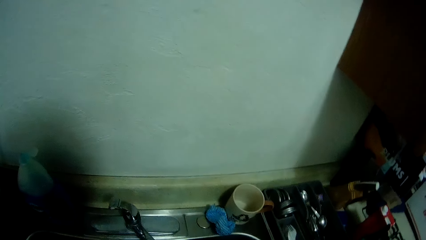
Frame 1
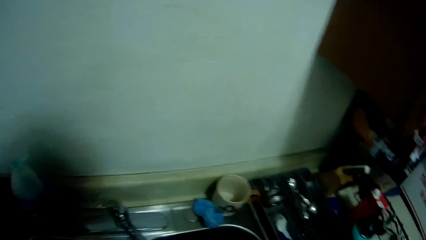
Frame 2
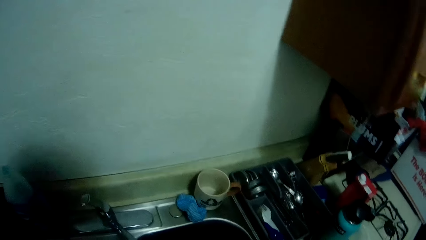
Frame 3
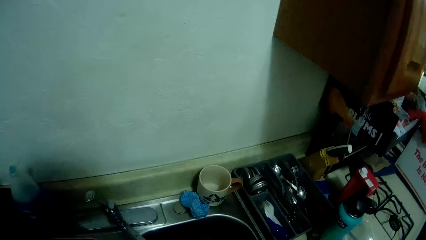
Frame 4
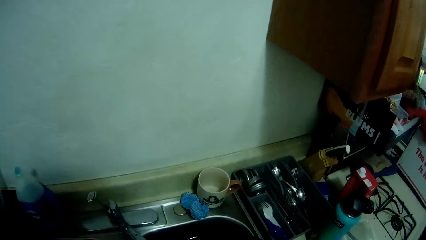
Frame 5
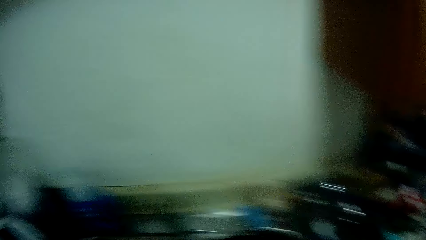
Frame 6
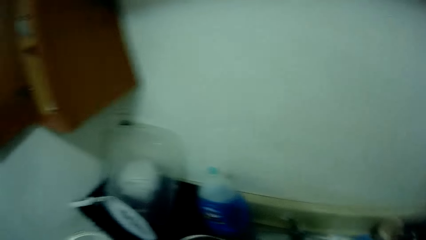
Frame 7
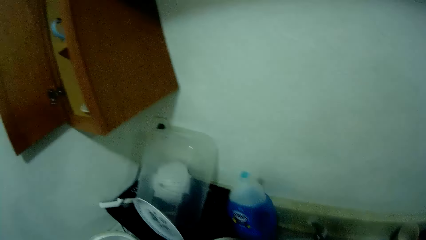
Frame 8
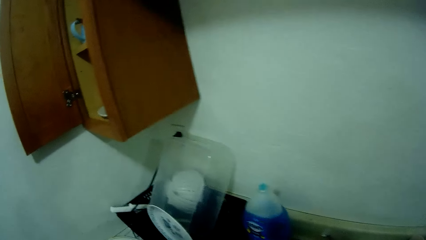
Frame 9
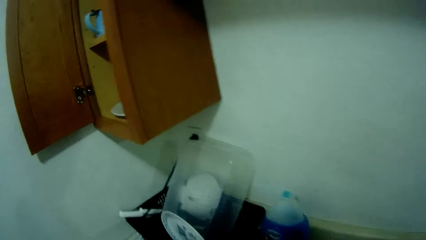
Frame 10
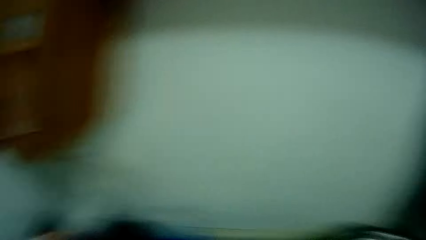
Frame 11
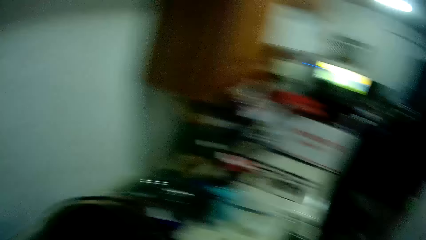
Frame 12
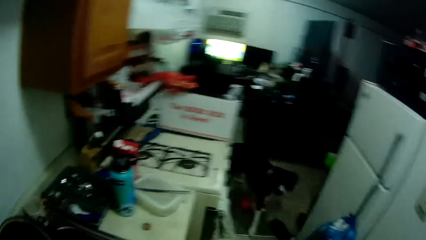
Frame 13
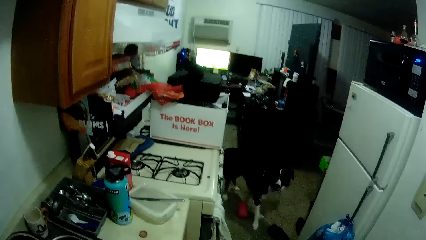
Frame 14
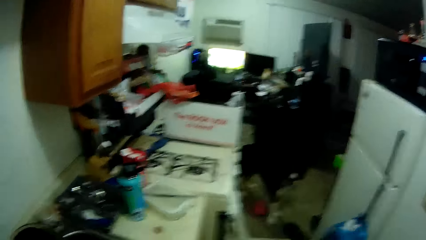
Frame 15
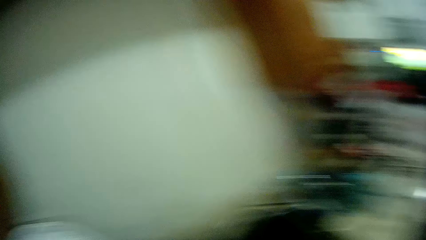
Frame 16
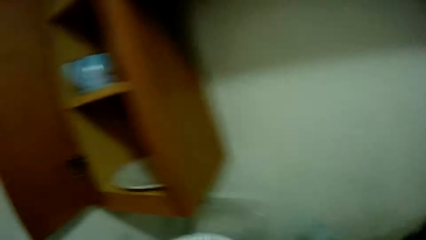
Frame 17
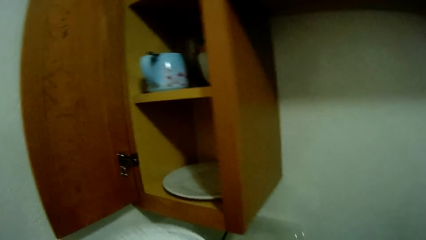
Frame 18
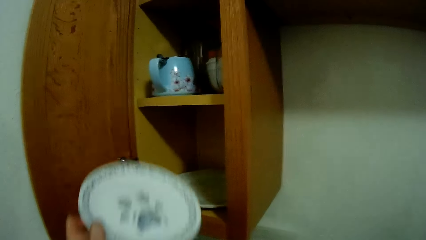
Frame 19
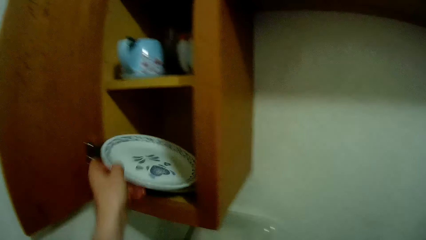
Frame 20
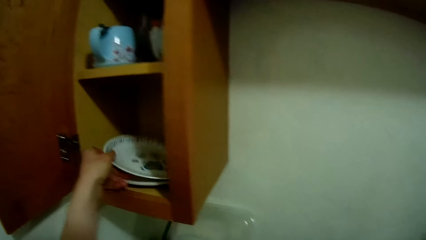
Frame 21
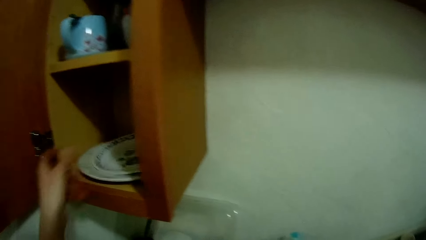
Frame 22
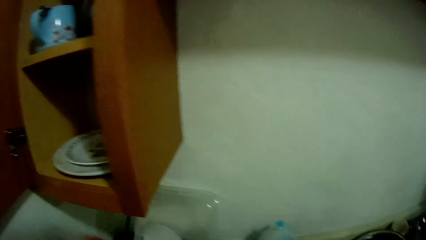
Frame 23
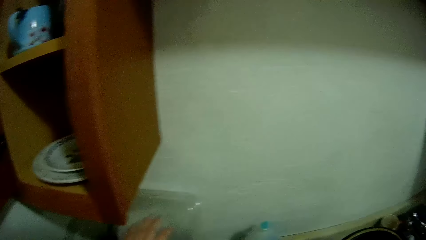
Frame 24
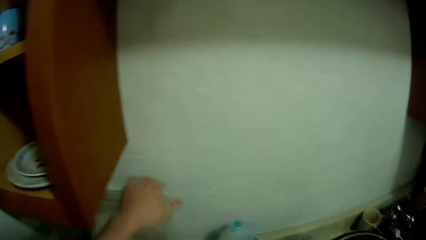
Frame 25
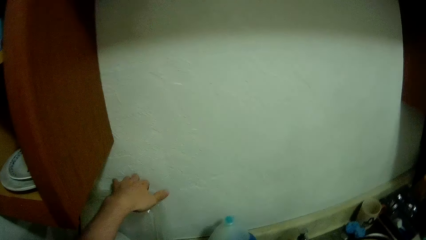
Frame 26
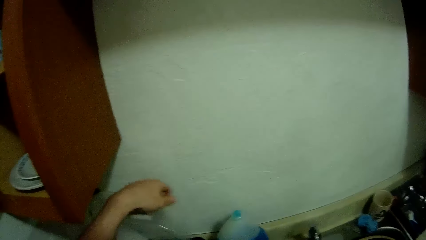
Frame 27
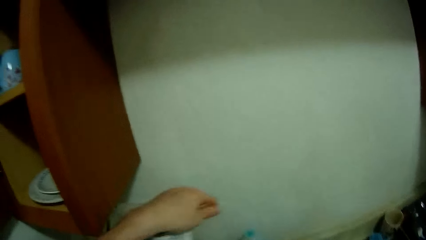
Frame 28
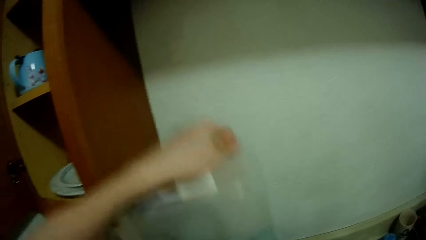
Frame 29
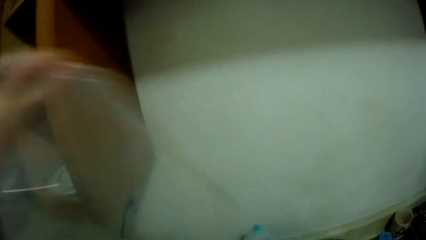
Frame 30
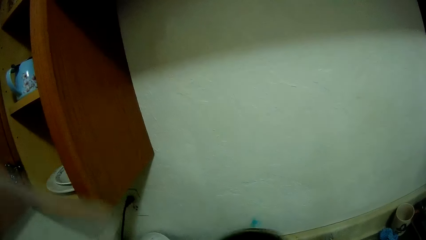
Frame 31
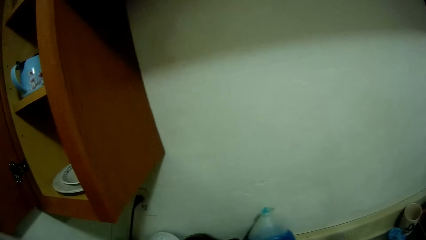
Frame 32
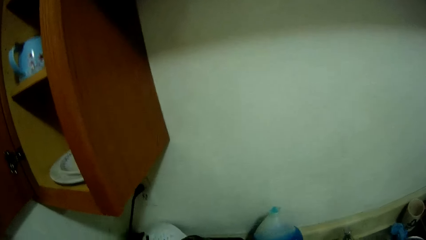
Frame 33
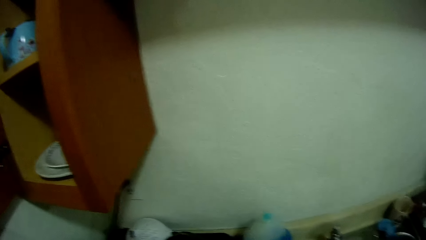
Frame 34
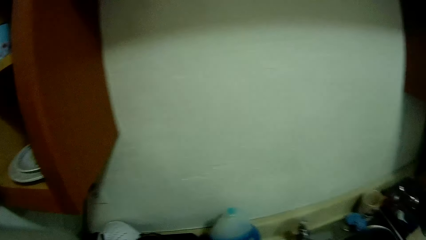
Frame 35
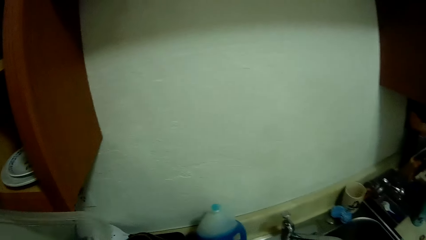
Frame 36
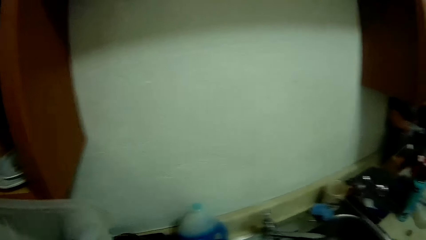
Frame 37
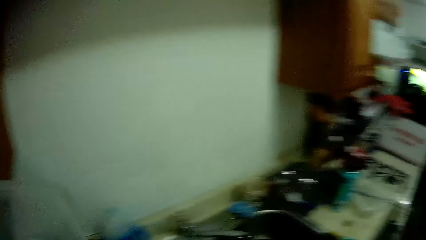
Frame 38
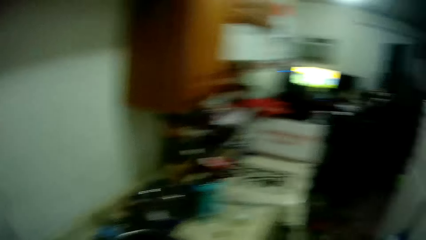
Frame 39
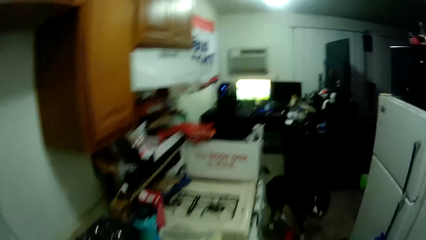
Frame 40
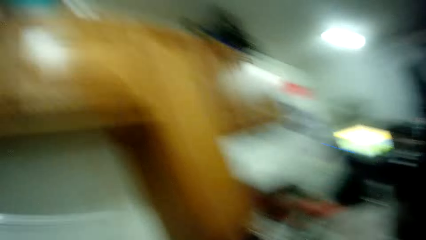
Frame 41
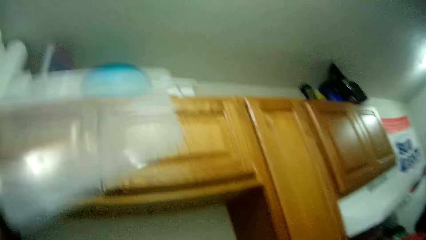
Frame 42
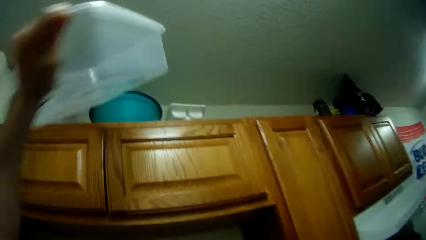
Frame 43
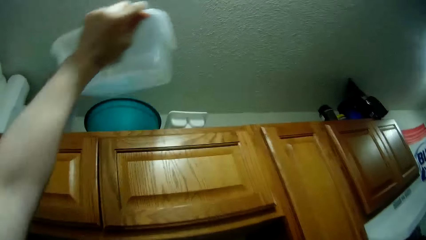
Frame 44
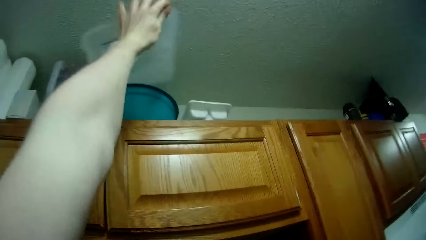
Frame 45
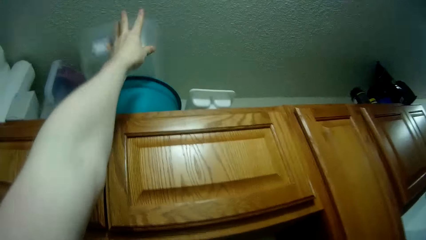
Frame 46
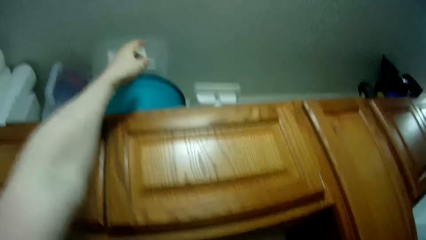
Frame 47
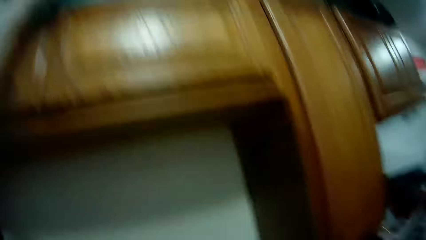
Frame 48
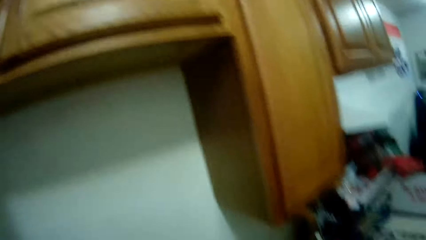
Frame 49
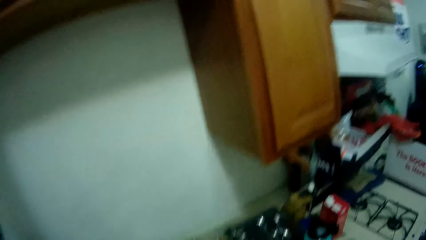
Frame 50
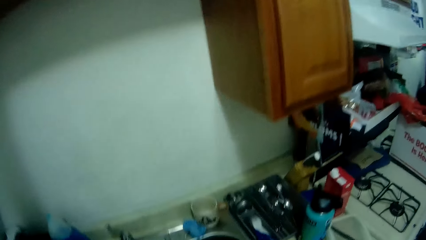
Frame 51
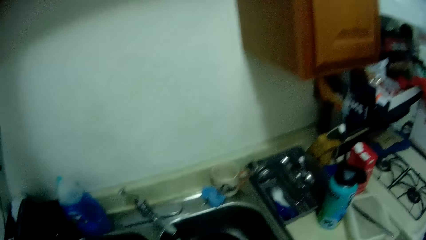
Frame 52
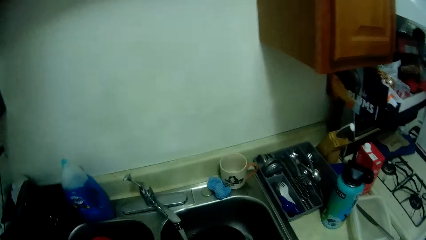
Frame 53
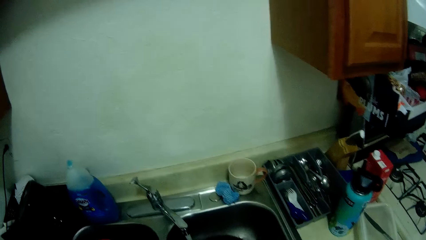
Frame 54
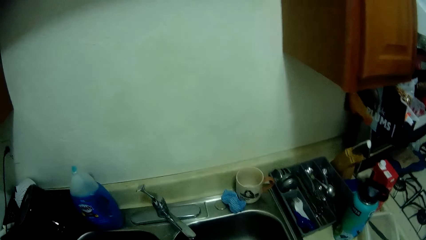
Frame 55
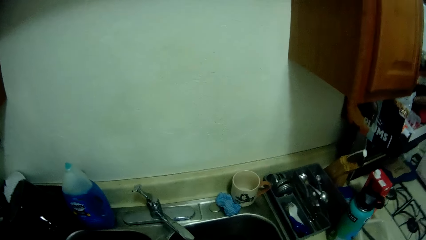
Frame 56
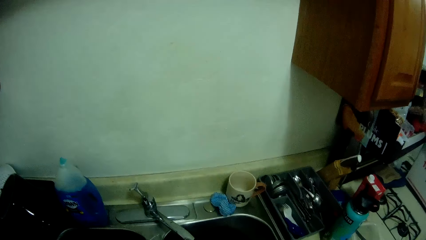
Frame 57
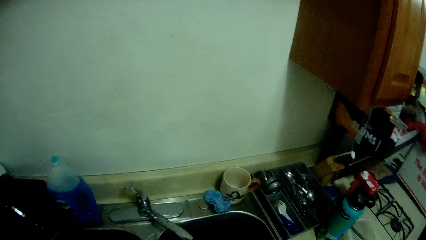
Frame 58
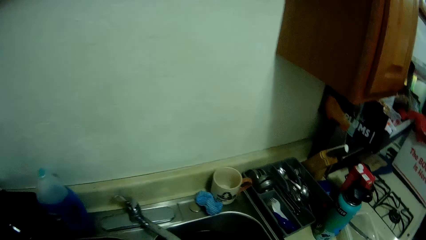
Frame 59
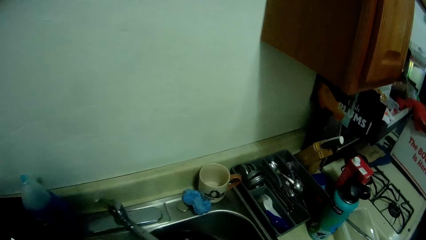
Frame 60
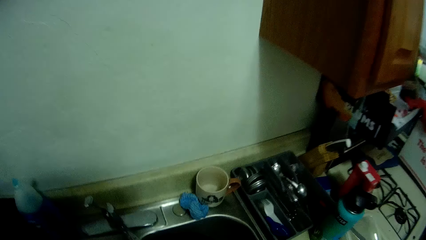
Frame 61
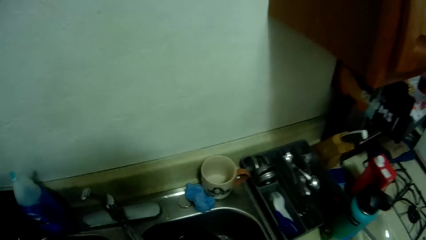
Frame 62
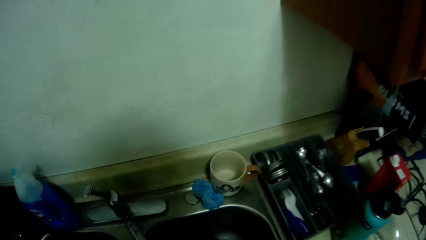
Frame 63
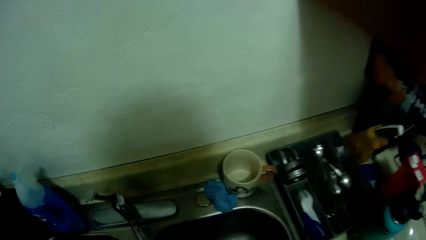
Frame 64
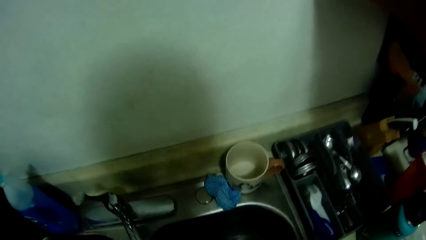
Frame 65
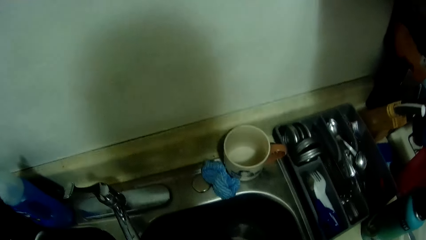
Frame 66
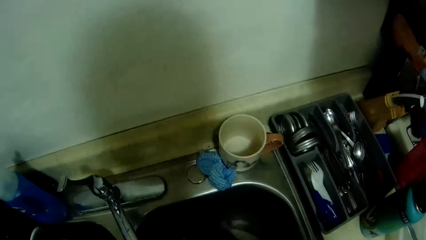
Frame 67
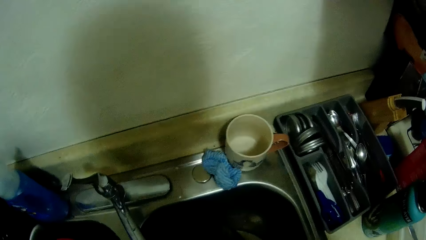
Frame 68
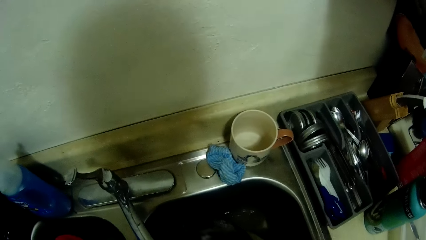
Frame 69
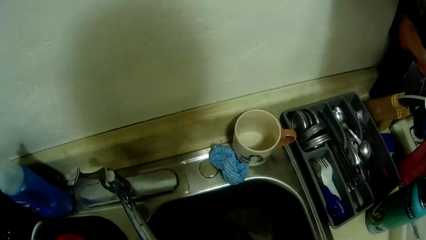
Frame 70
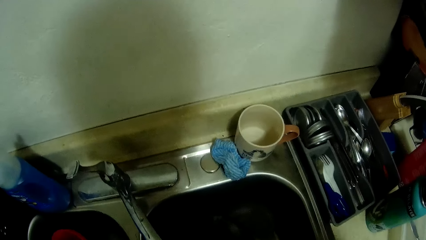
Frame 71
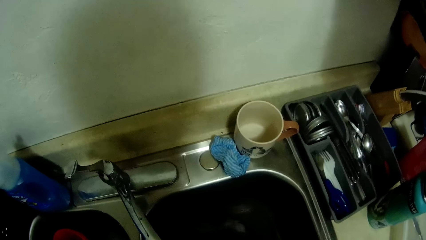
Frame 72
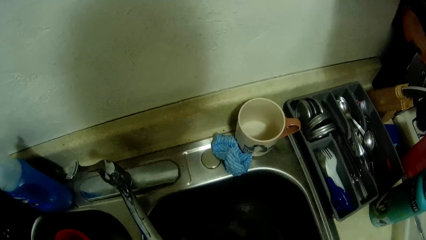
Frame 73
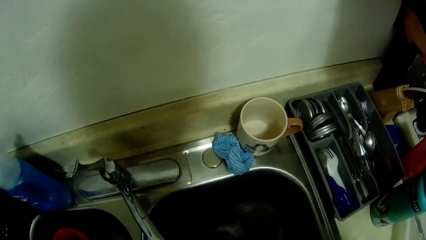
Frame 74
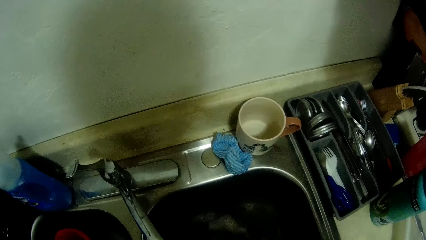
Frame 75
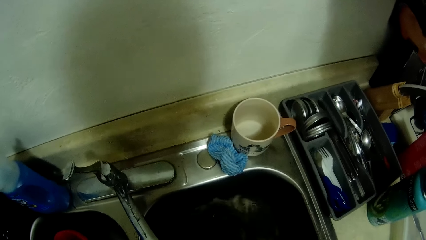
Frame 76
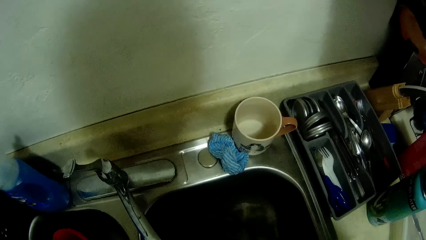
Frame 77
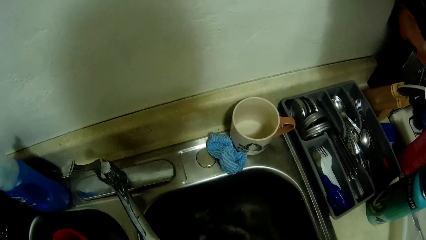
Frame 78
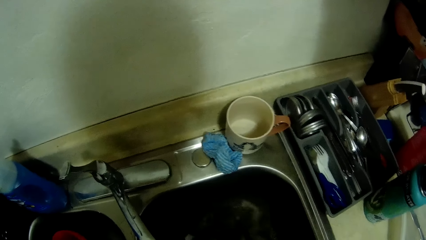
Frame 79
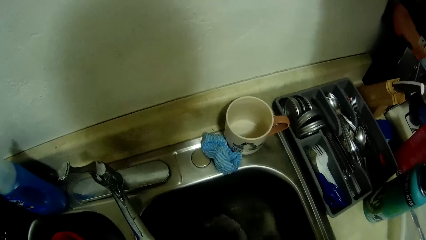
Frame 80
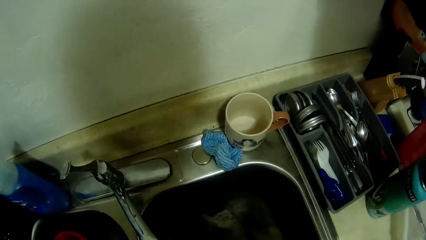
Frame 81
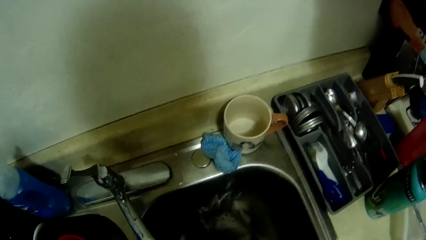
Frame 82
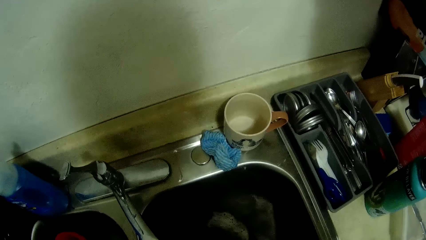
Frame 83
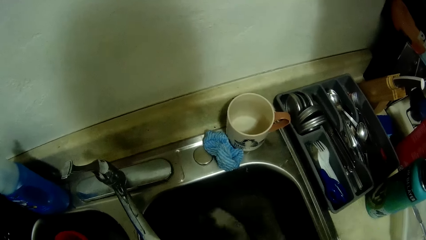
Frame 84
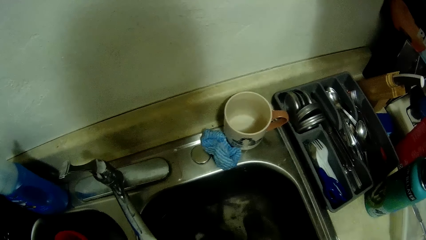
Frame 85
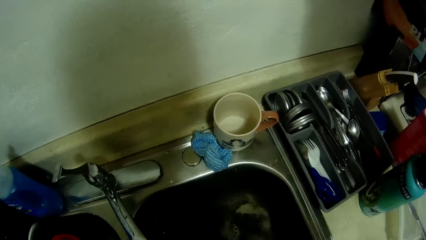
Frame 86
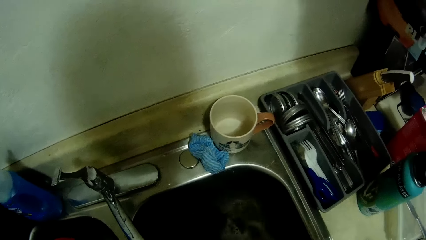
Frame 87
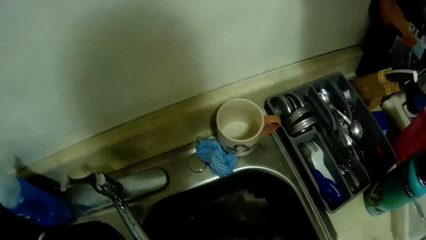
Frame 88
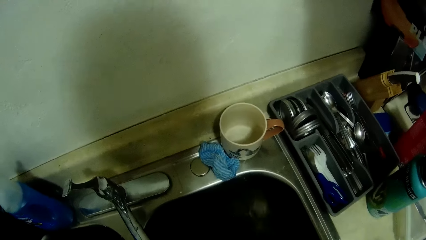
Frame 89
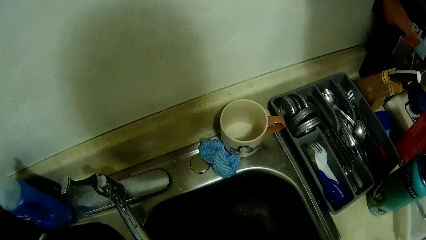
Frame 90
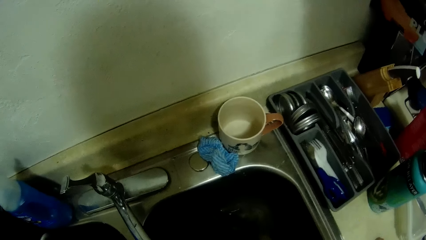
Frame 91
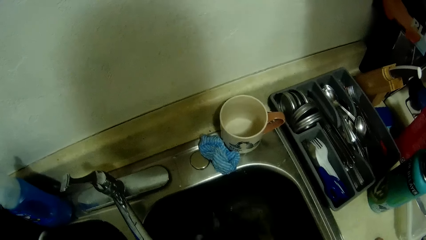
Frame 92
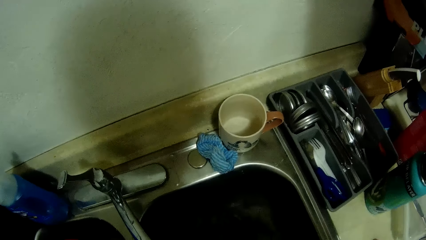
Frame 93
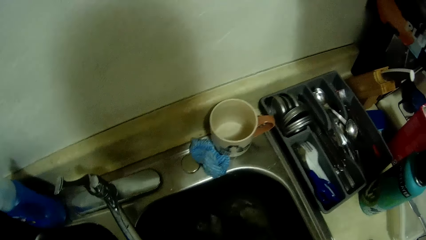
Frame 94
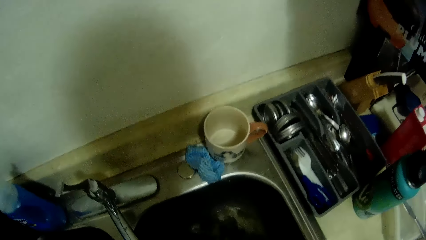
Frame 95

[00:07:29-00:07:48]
The camera wearer looks around. He drops the plate in another cupboard. He picks a plastic bowl from the counter with his left hand. He drops the bowl on the cupboard. He washes the plate. He washes a frying pan in the sink with the sponge.
